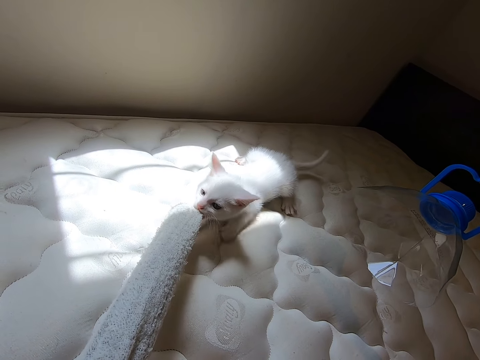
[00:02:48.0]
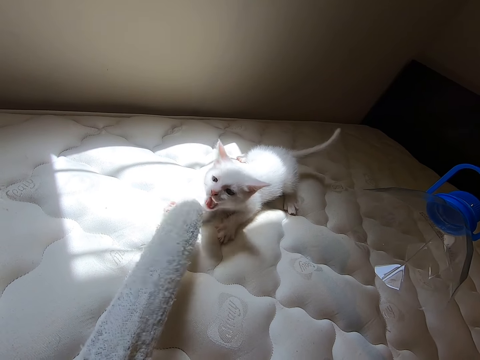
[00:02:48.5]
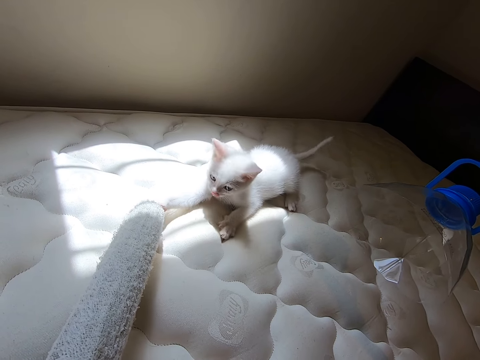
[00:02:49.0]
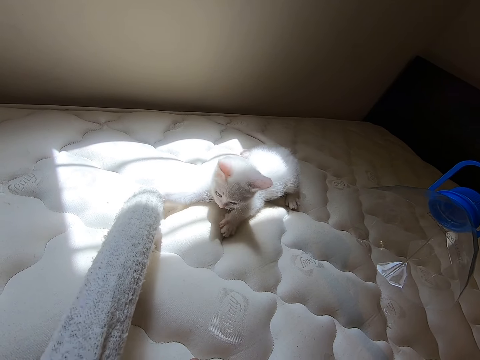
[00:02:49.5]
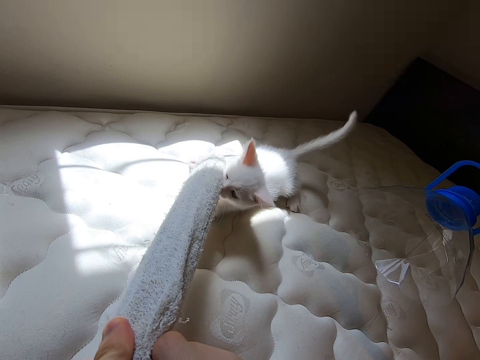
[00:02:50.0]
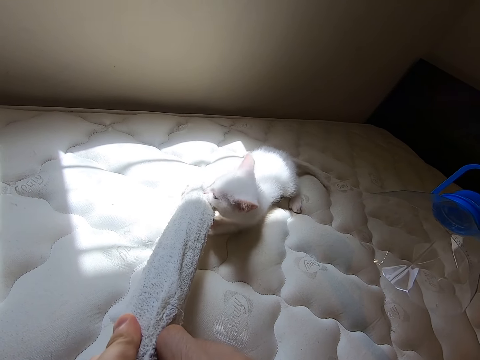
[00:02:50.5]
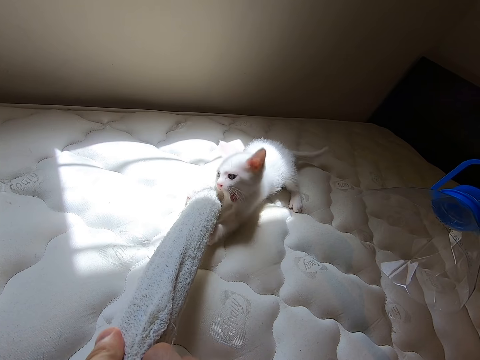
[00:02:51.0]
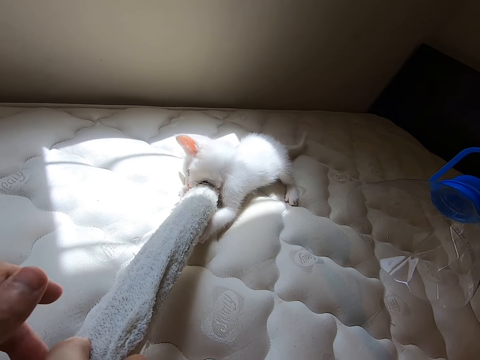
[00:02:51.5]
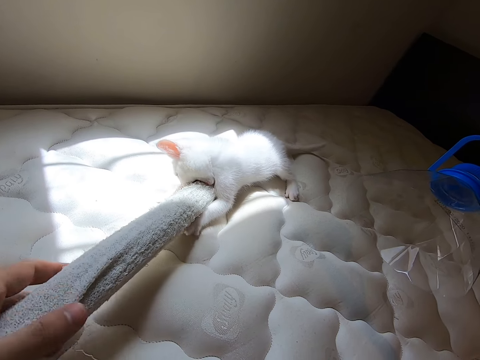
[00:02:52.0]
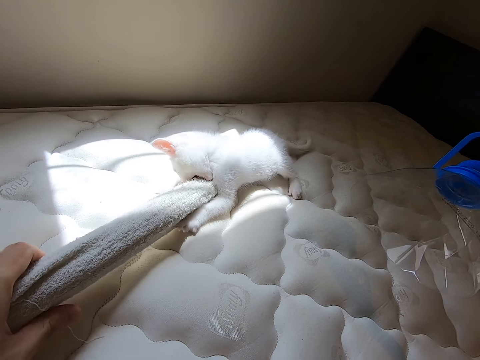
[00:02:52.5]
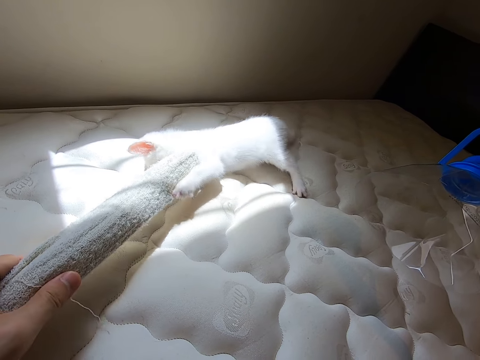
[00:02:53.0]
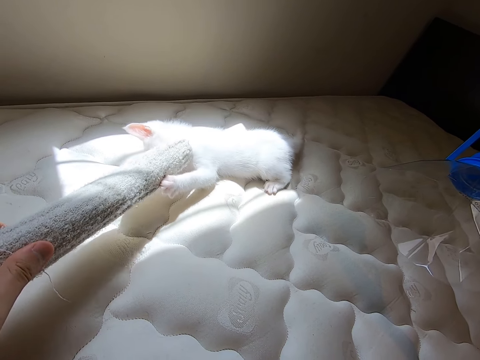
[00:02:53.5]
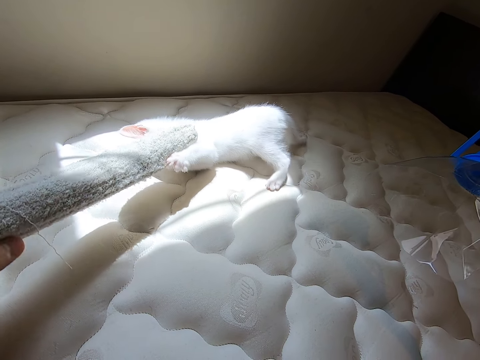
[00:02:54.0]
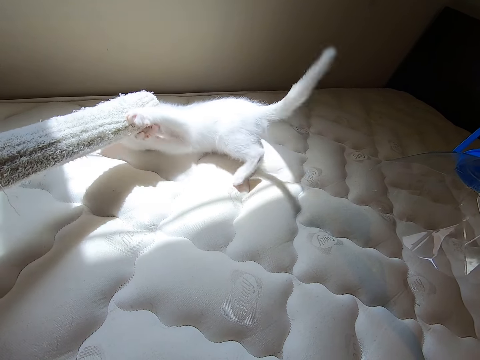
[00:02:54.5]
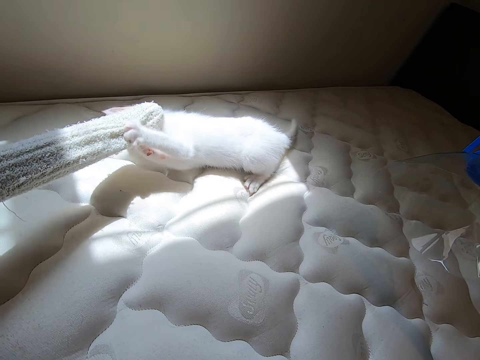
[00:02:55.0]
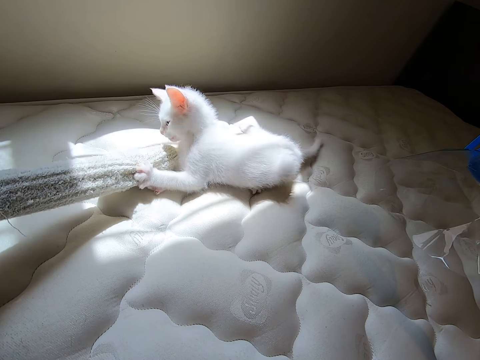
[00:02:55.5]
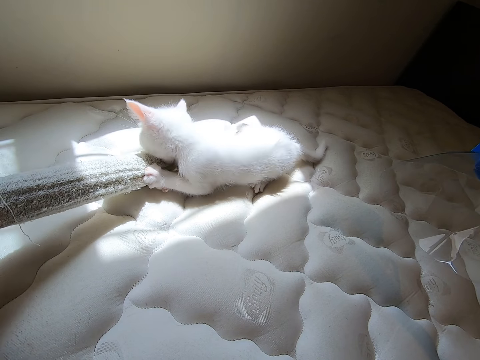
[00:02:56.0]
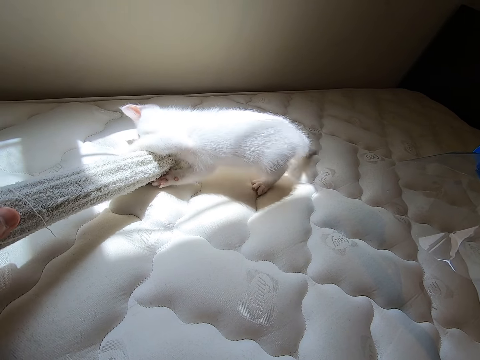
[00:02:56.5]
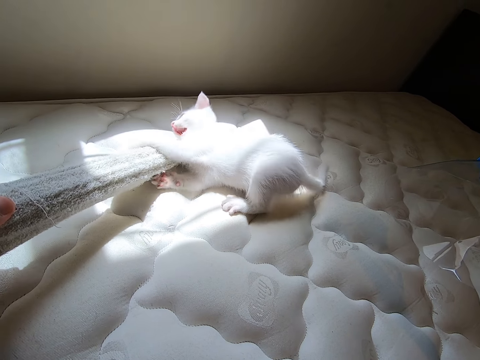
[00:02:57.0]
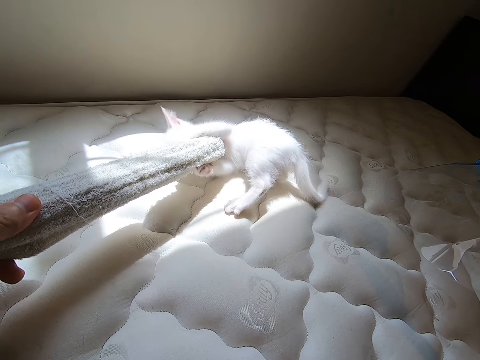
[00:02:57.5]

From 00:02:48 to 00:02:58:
The camera wearer passes the stick in his right hand to his left hand. The kitten plays with the stick the camera wearer is holding in his left hand.

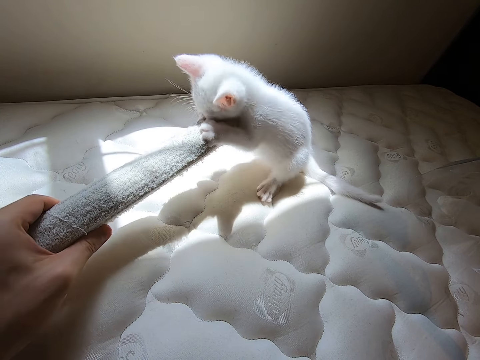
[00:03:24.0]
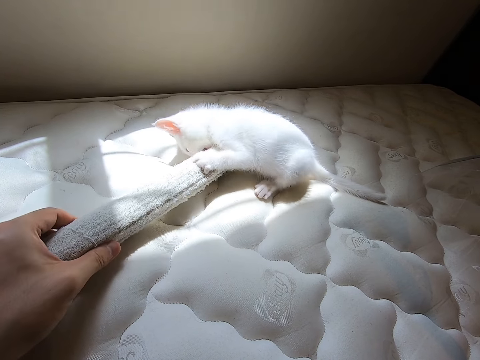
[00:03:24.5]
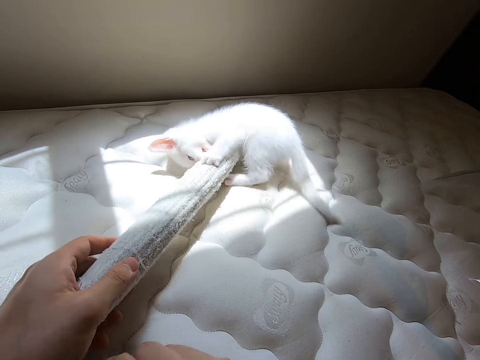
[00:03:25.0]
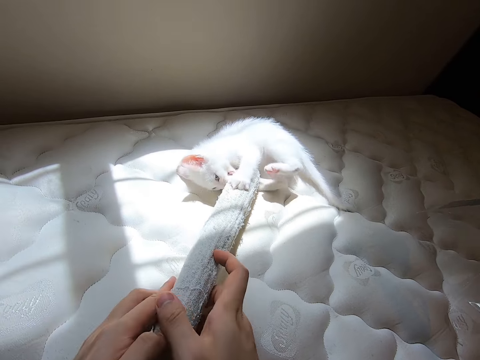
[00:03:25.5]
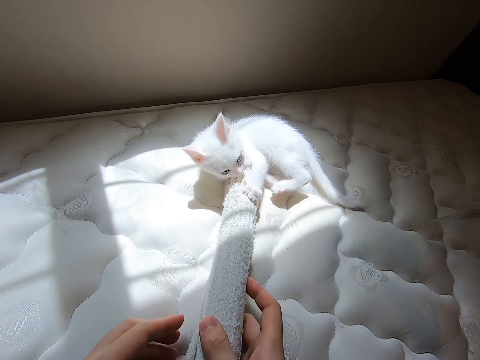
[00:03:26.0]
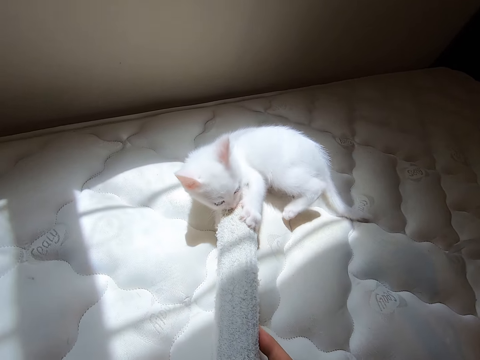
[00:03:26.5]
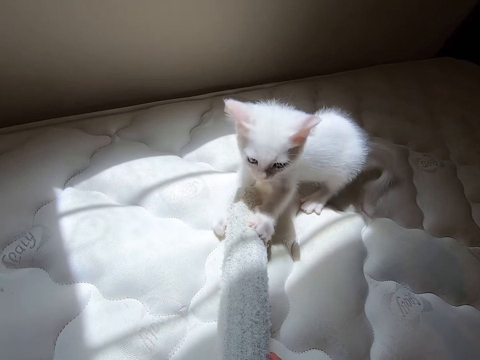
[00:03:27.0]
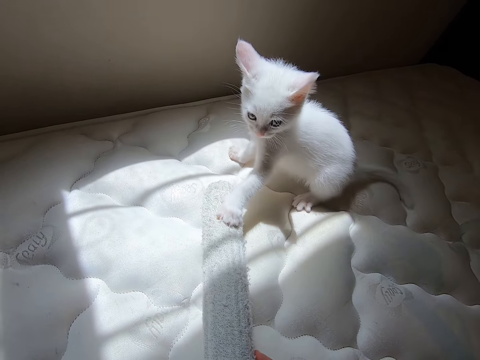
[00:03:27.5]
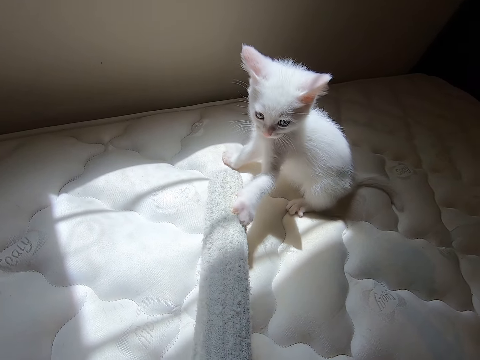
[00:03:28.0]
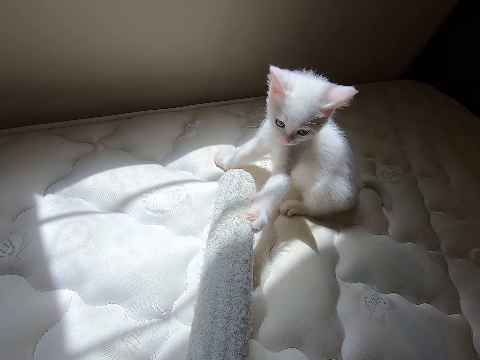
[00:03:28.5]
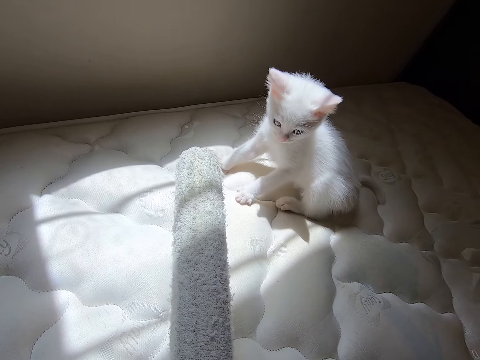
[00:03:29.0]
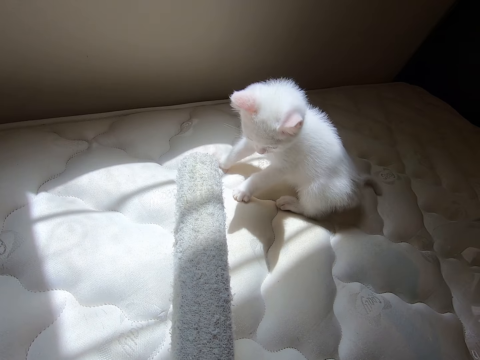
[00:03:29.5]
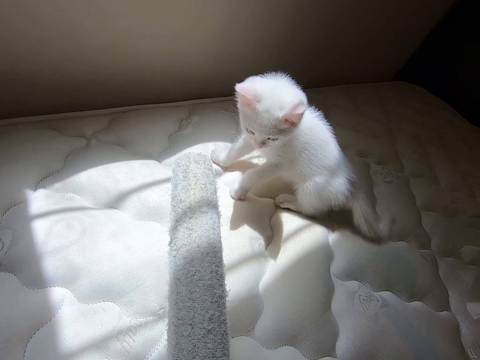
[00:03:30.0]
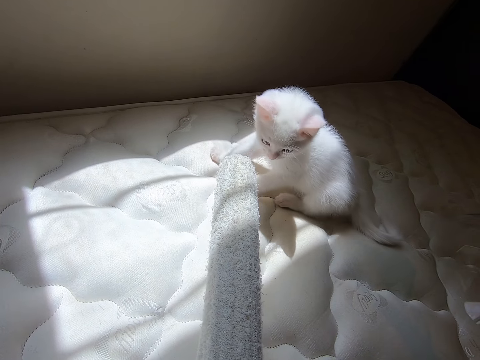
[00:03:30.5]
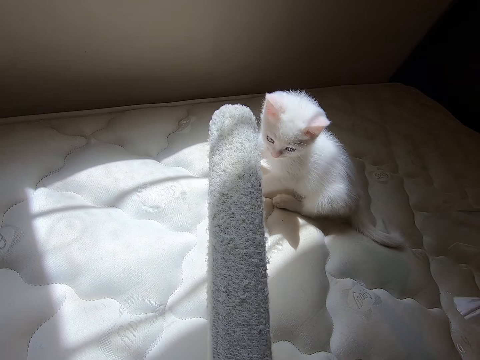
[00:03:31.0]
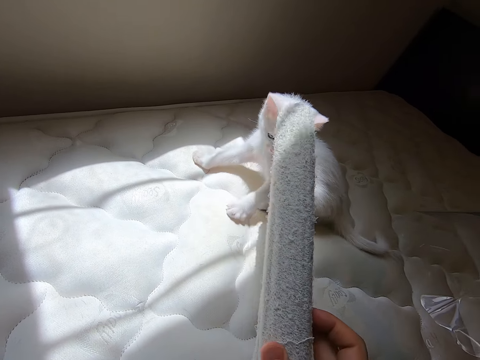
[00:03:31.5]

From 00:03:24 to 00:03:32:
The kitten plays with the stick the camera wearer is holding in his right hand. The camera wearer passes the stick in his left hand to his right hand.

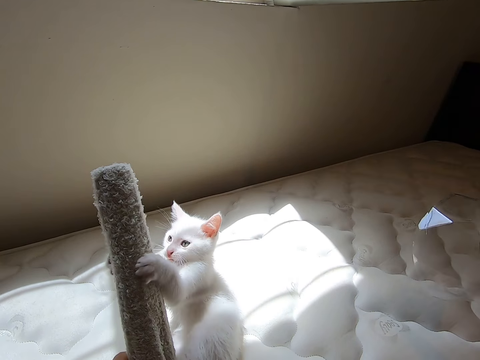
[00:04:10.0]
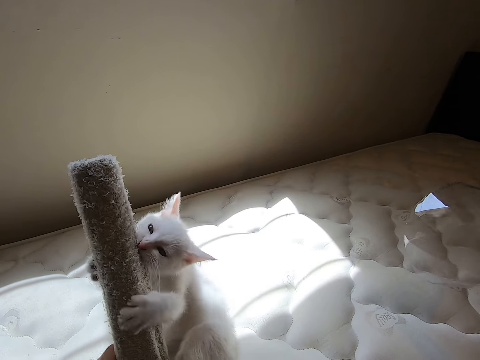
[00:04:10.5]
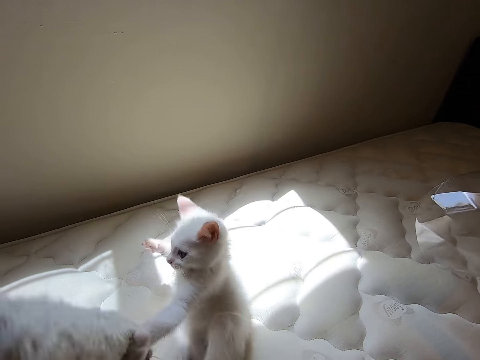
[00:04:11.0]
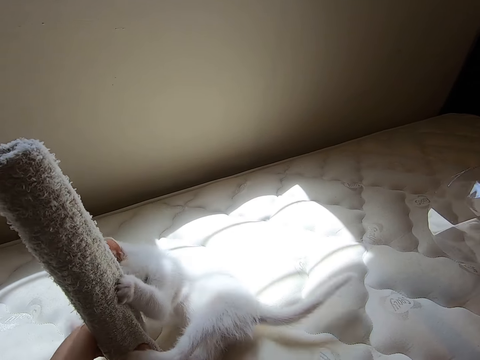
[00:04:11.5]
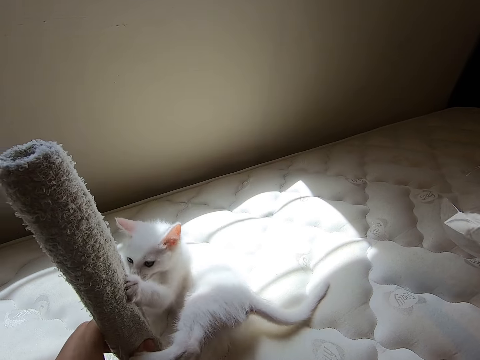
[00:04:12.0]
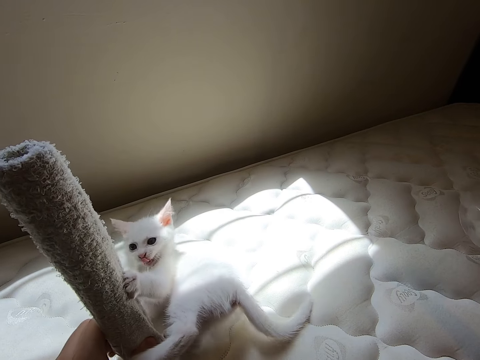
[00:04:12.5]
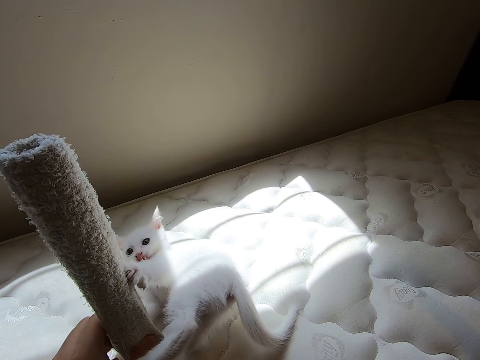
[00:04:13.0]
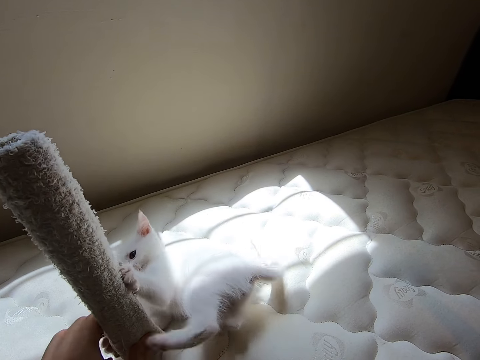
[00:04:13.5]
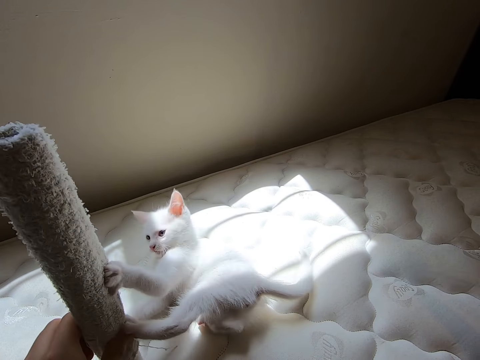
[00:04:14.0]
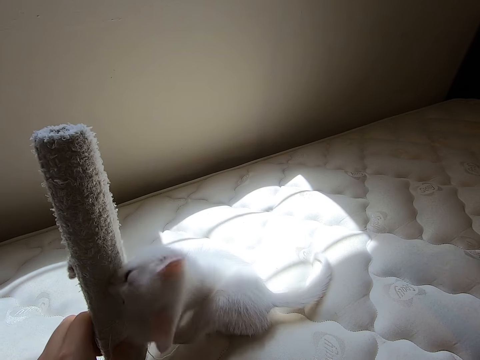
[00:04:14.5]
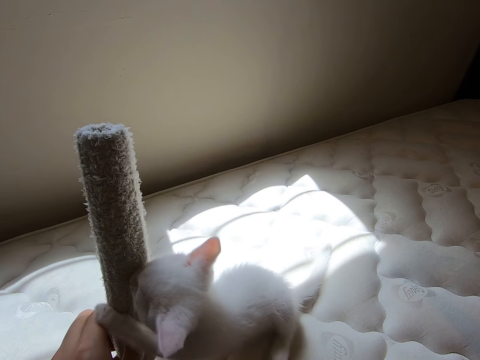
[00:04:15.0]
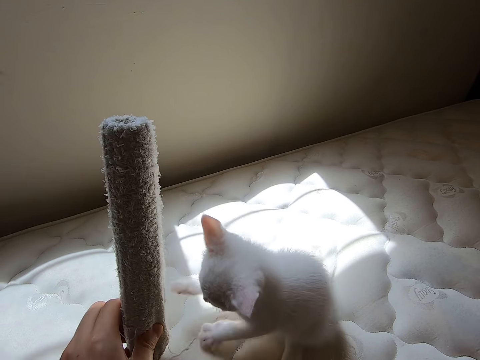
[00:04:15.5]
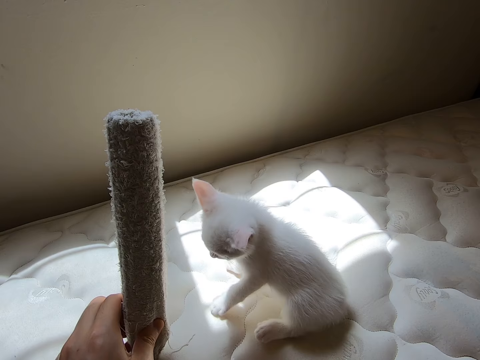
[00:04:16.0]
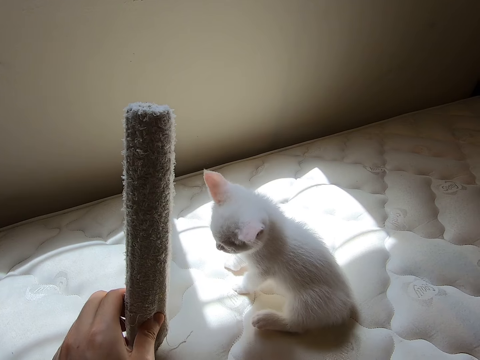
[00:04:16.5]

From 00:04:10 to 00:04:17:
The kitten plays with the stick the camera wearer is holding in his left hand. The camera wearer passes the stick in his right hand to his left hand.

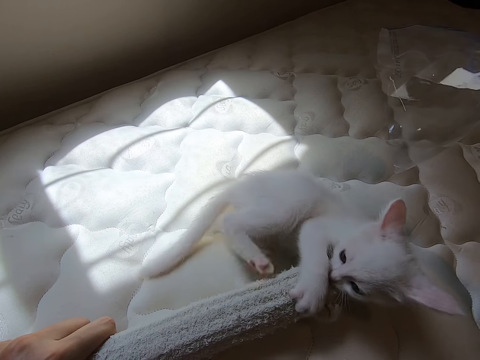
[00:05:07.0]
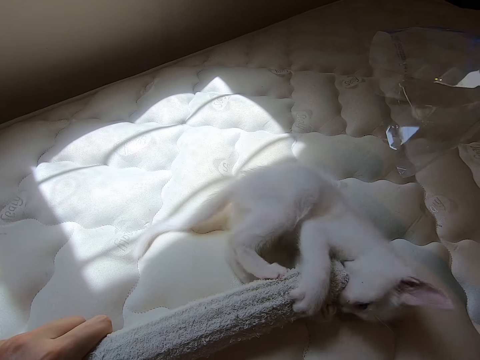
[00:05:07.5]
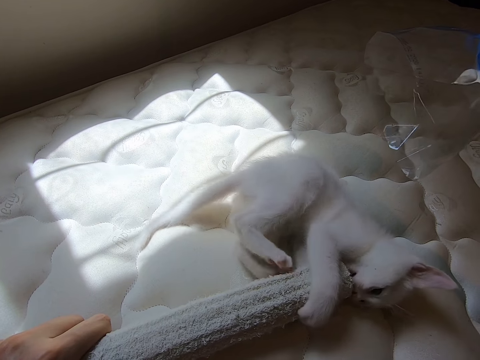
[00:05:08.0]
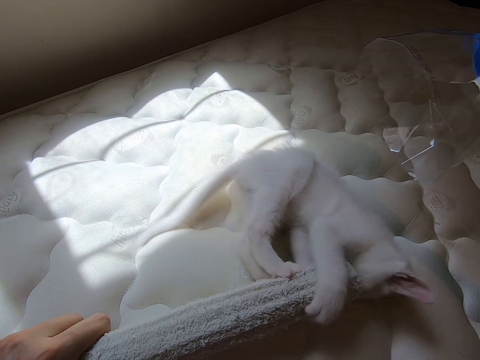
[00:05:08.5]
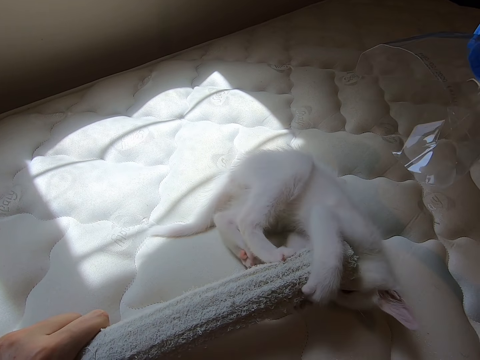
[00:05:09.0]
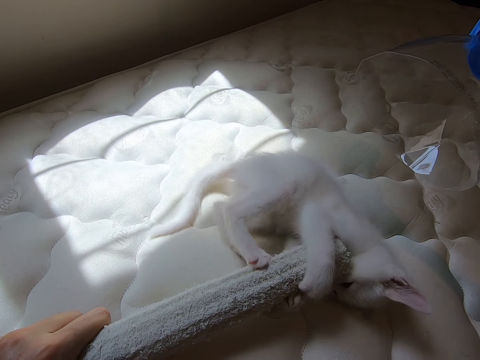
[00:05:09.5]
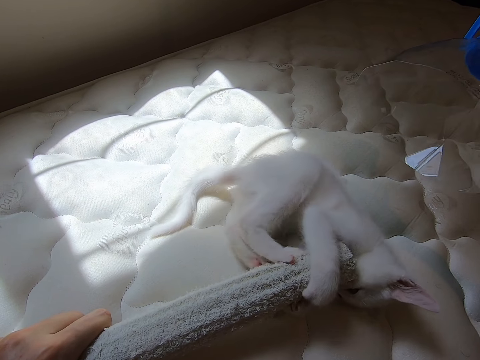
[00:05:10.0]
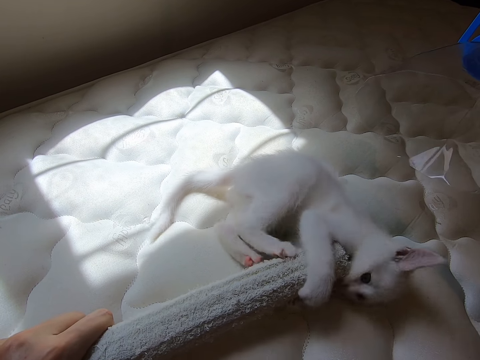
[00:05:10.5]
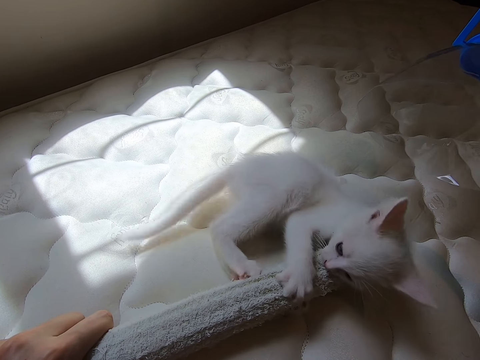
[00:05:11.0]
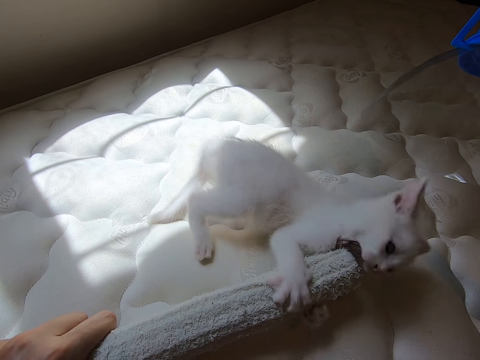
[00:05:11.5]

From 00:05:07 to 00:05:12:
The camera wearer stares at the kitten holding something.
